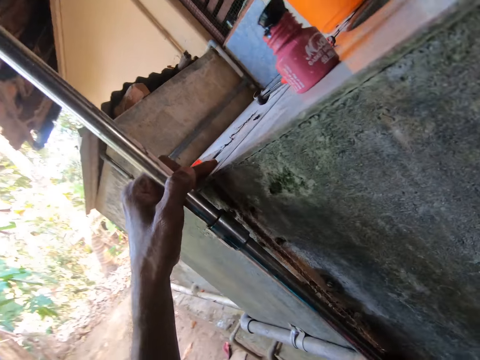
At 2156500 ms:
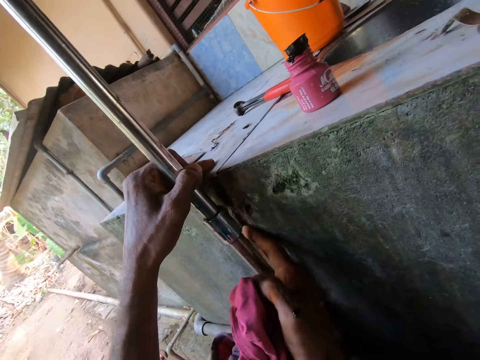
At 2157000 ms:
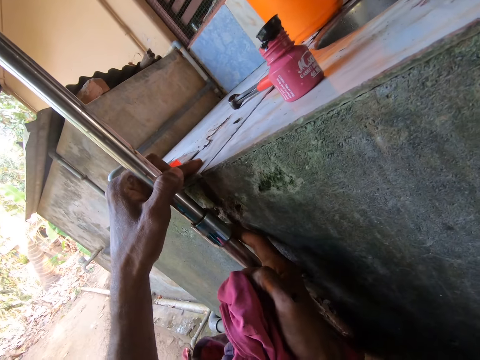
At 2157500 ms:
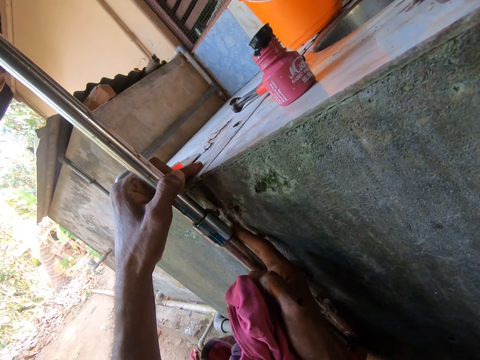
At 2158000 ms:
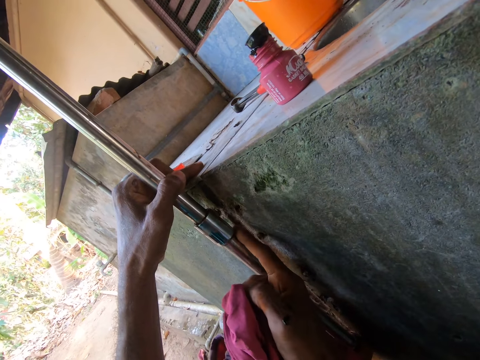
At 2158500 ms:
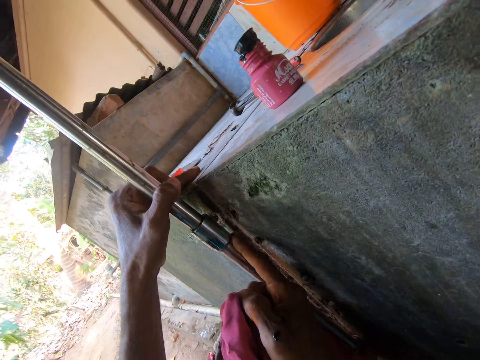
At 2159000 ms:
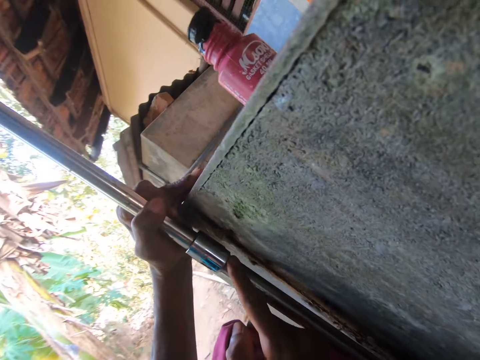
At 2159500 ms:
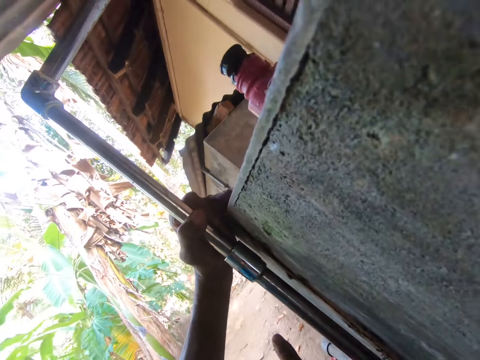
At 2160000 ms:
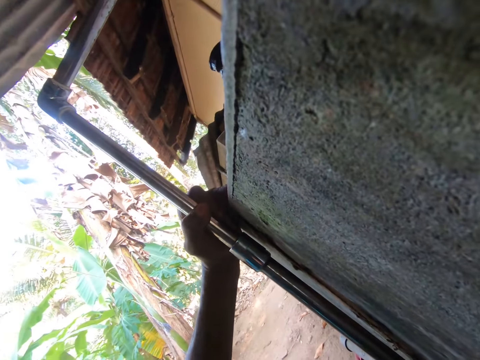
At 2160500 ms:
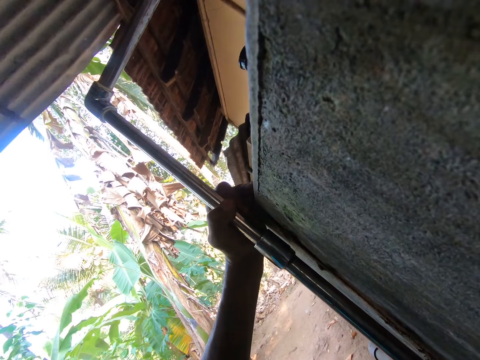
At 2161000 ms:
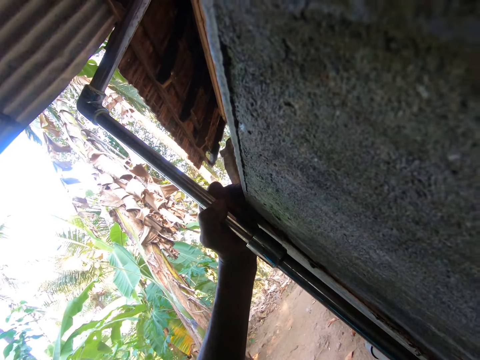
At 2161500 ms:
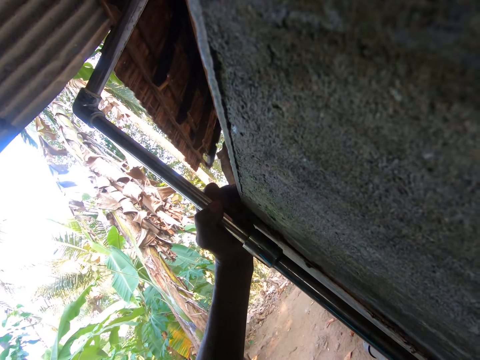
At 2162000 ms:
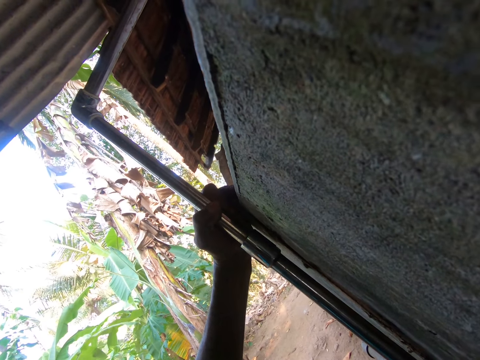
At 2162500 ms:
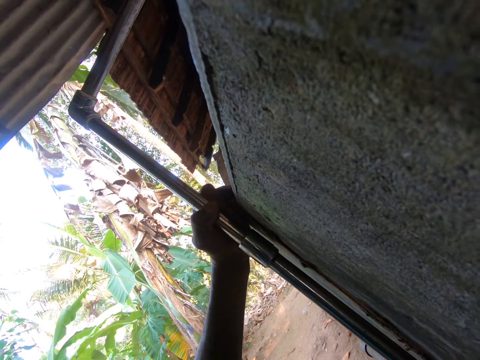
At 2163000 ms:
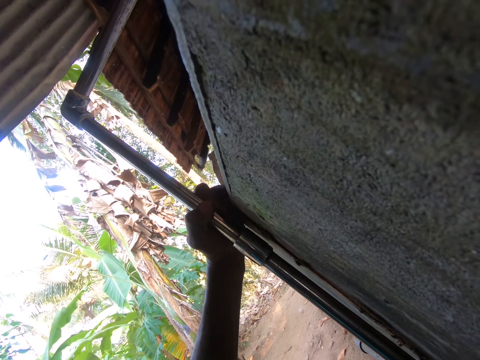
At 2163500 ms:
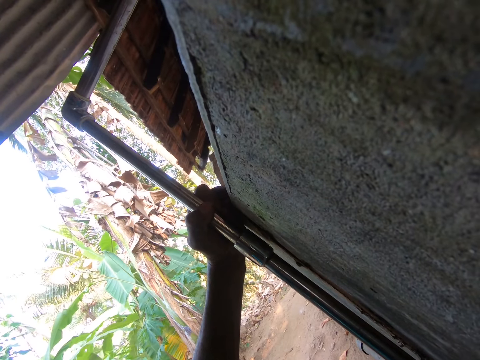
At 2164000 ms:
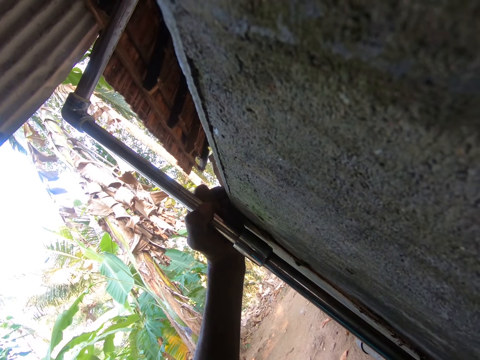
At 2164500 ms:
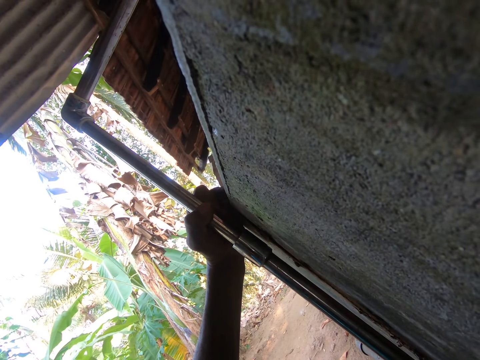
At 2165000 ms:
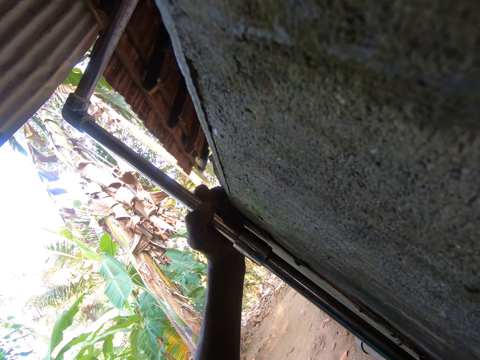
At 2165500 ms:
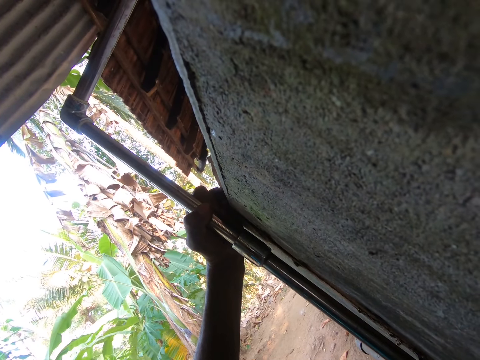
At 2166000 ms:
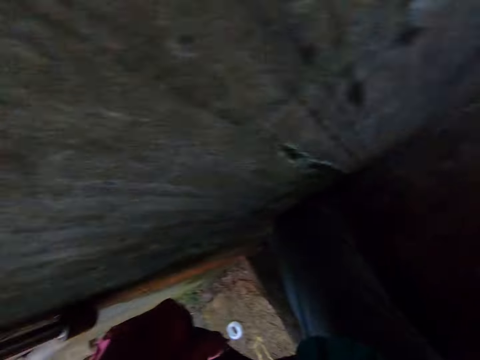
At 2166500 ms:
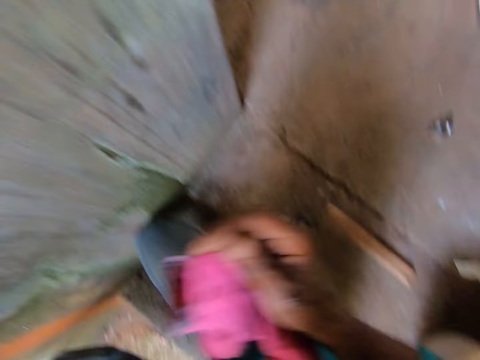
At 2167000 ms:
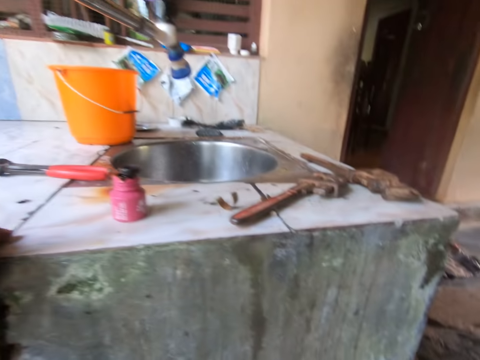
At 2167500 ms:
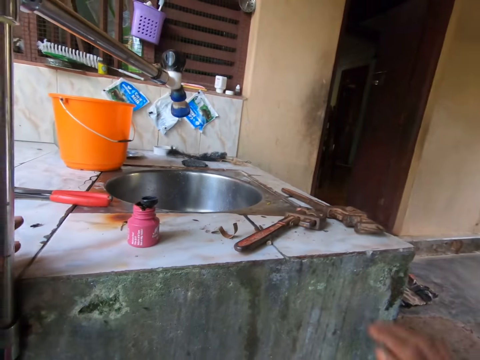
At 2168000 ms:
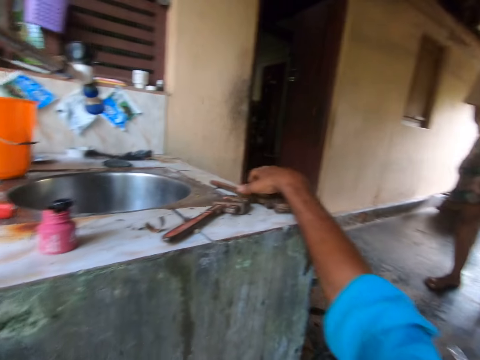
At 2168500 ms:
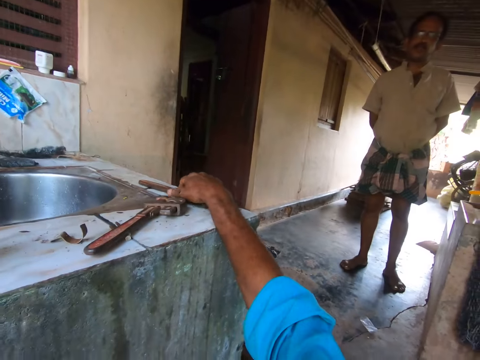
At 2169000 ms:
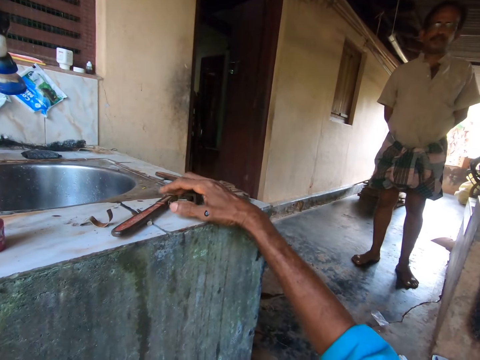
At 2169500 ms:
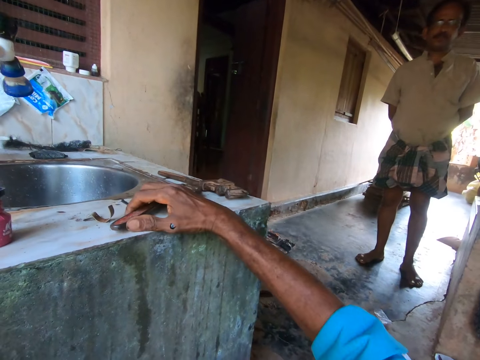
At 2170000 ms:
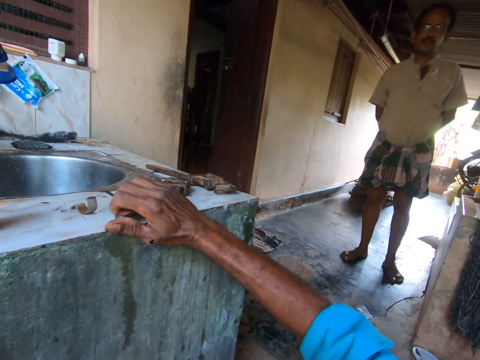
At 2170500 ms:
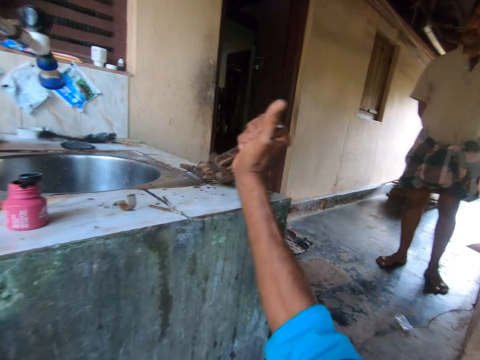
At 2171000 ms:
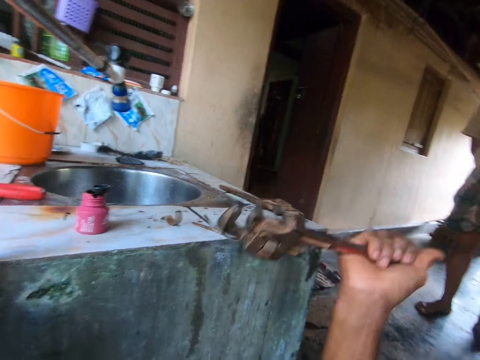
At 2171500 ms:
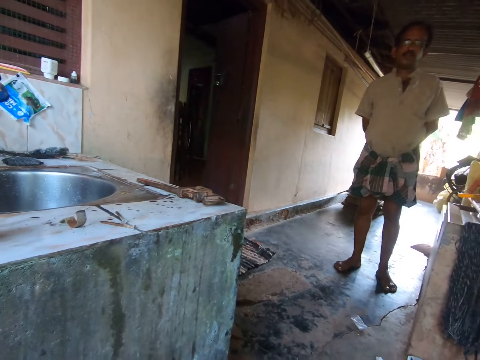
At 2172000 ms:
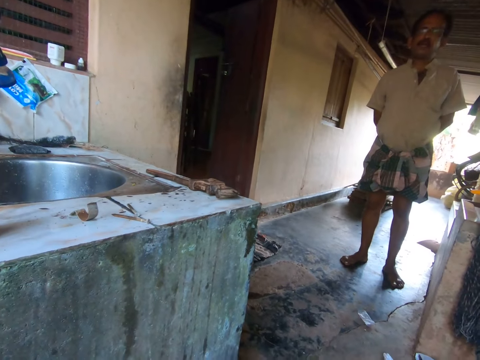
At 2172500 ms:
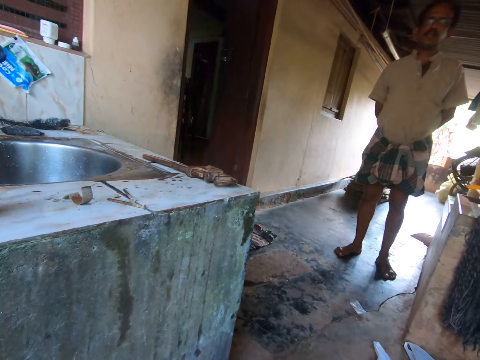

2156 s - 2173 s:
The camera wearer cleans the pipe with his right hand. He inspects the metal pipe with his right hand. He touches a pipe wrench on the sink table. He picks the pipe wrench from the sink tile with his right hand.

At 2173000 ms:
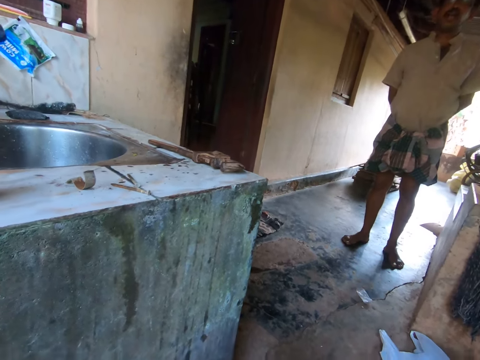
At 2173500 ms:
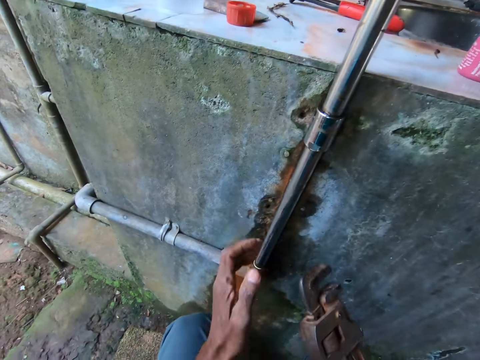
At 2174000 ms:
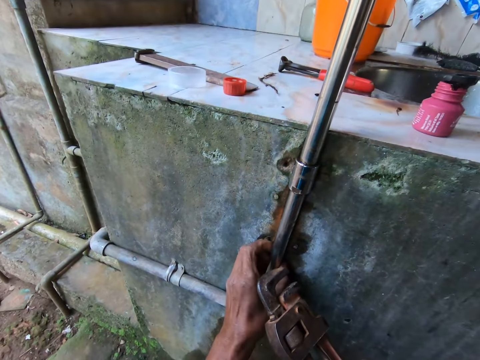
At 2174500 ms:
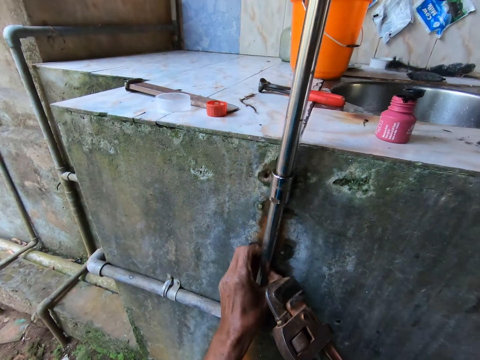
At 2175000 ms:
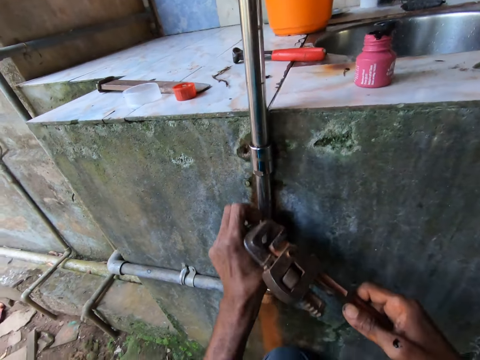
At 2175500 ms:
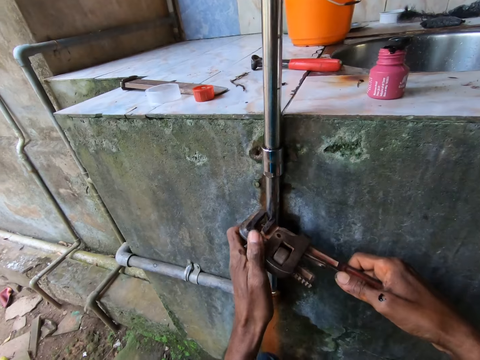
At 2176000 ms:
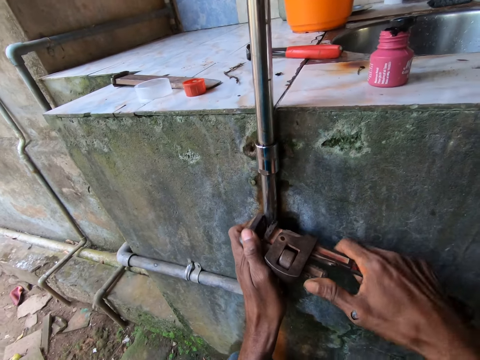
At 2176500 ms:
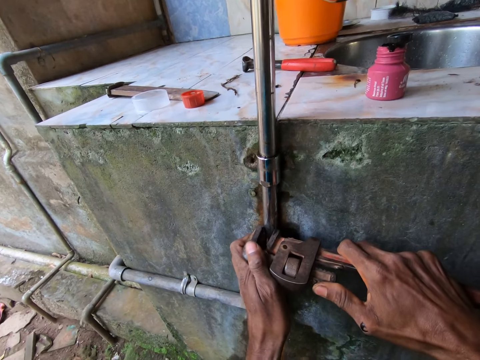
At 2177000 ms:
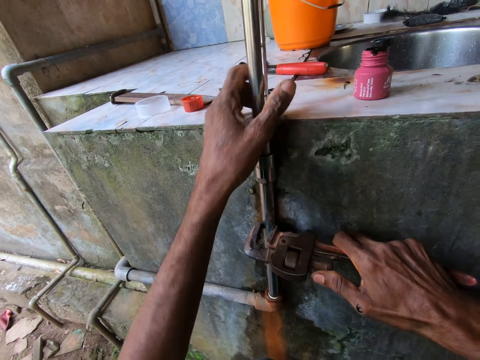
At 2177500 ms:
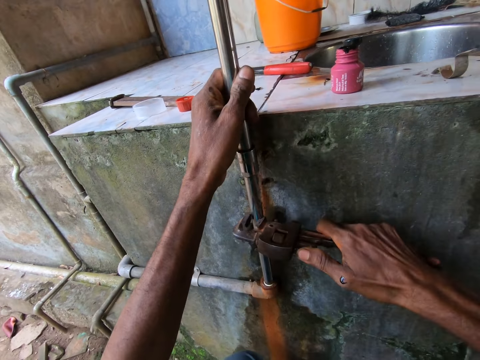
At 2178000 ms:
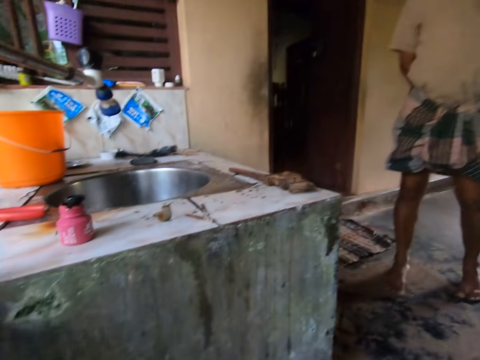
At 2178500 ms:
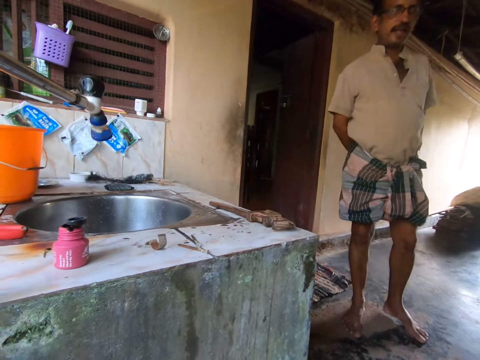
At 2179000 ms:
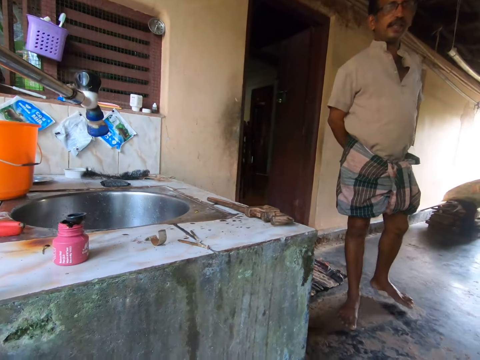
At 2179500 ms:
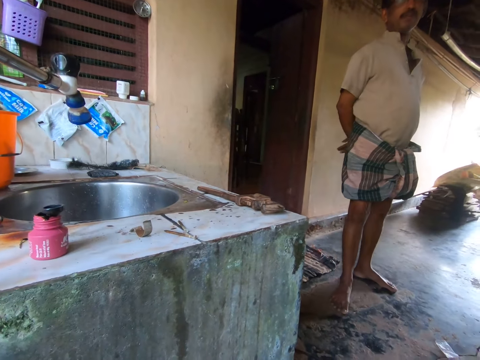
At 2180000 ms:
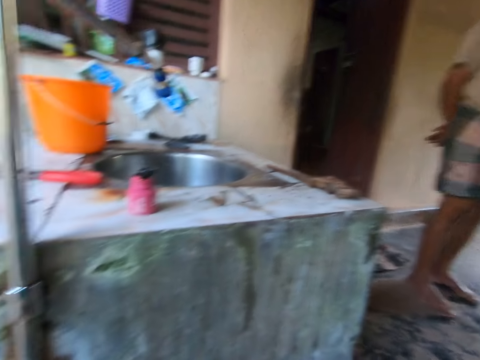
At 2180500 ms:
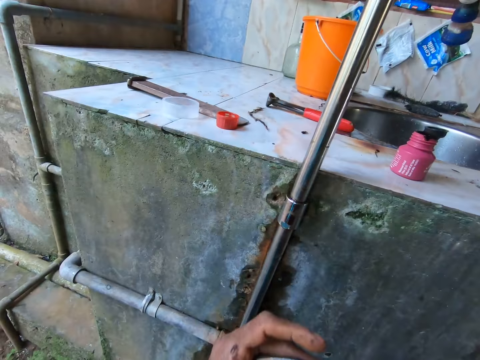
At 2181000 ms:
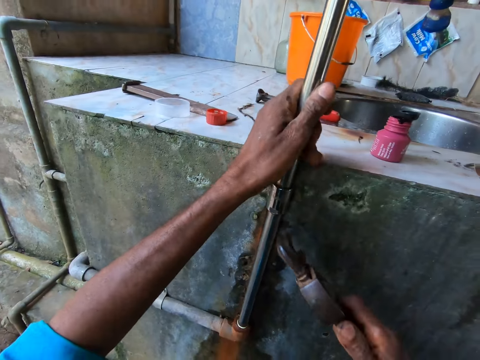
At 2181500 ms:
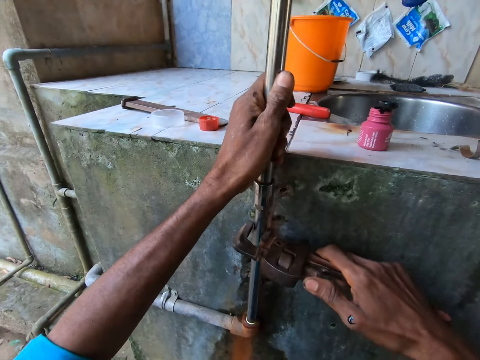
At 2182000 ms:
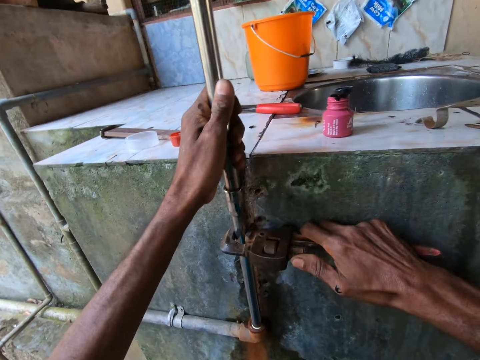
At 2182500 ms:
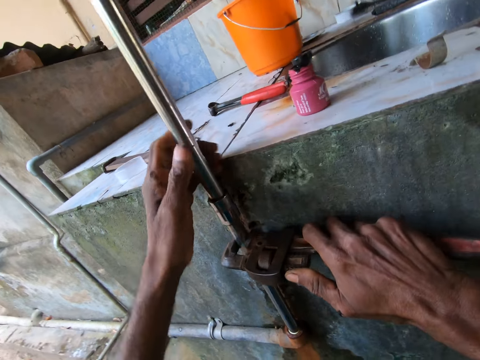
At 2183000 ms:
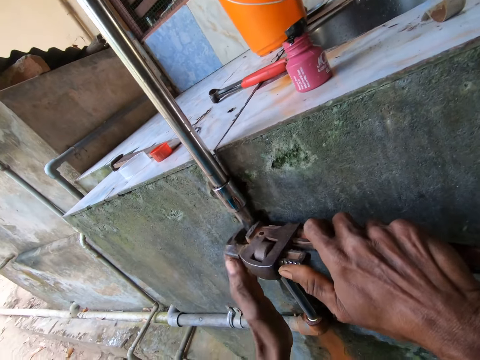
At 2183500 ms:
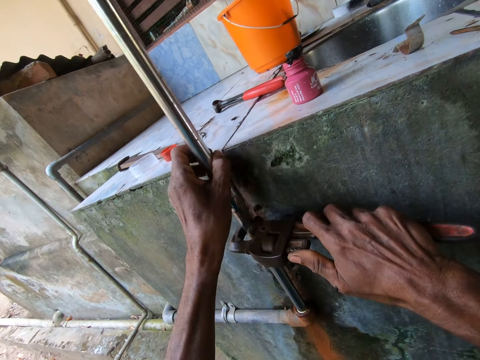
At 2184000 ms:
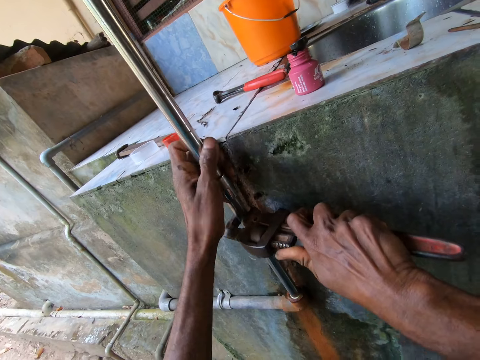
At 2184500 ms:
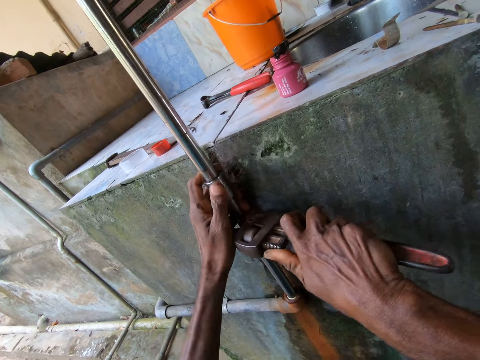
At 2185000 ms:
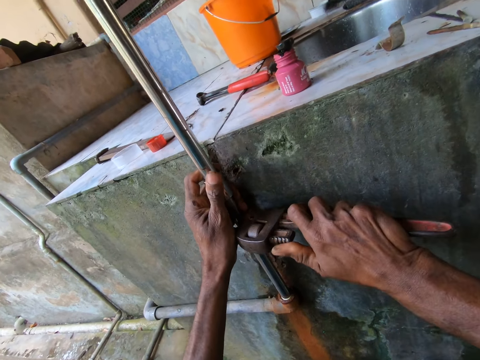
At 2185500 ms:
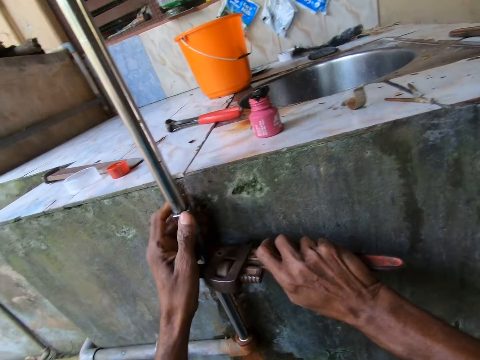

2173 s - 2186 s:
The camera wearer holds a metal pipe with his left hand. He hangs the pipe wrench on the pipe with his right hand. He repairs the pipe with the pipe wrench. He responds to a man.
